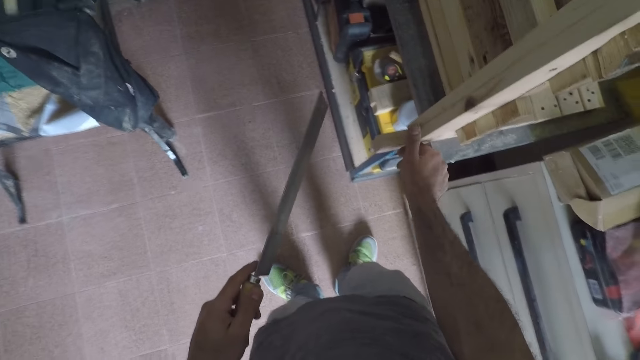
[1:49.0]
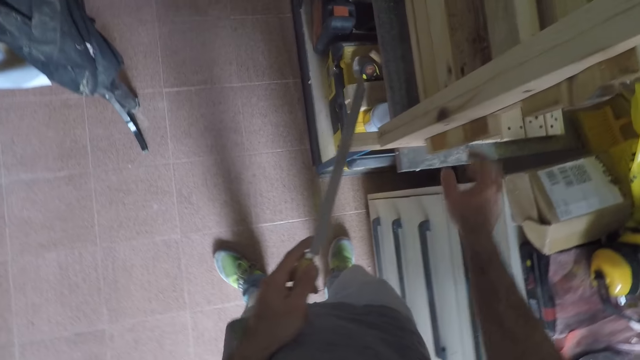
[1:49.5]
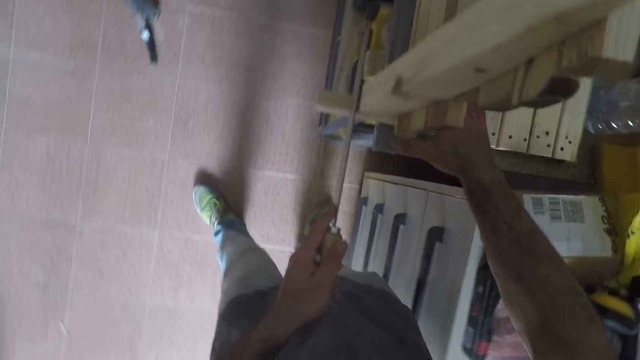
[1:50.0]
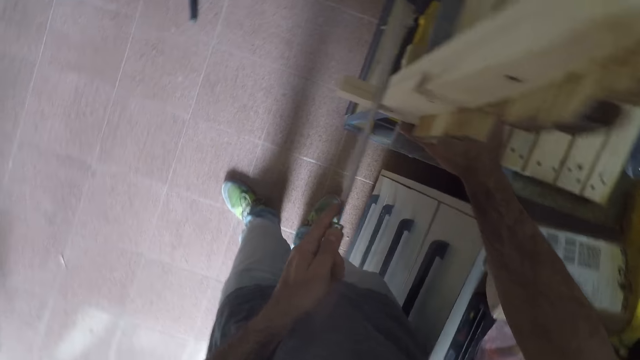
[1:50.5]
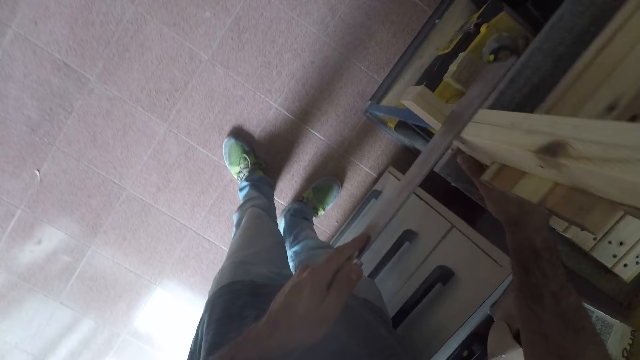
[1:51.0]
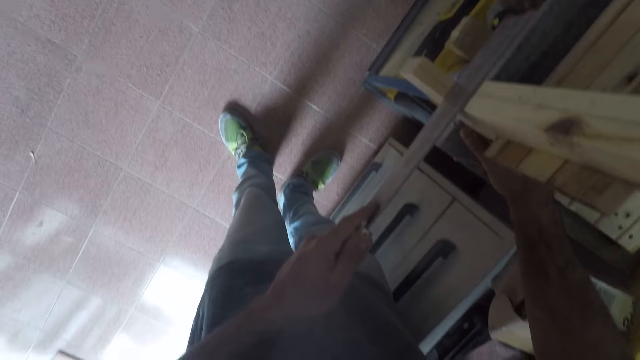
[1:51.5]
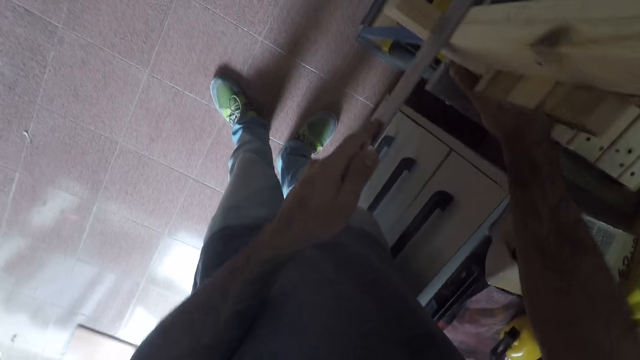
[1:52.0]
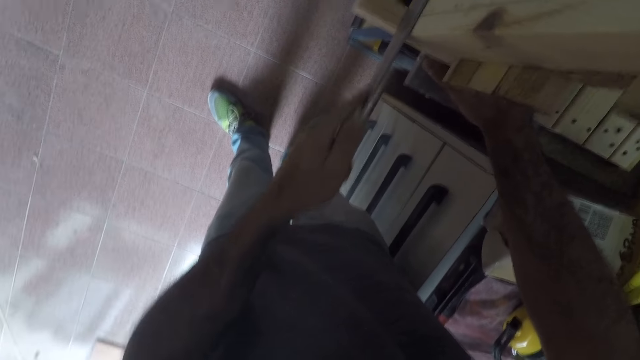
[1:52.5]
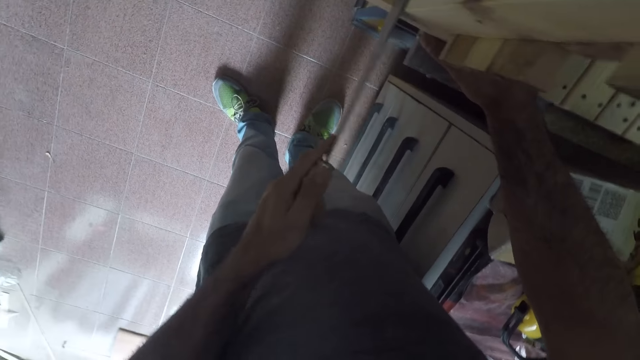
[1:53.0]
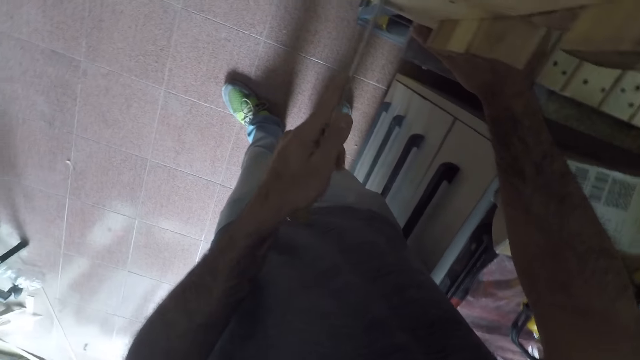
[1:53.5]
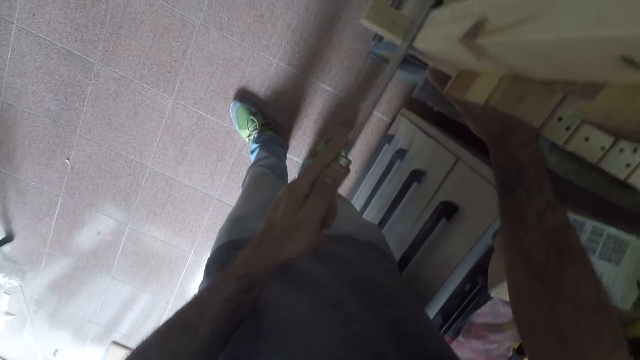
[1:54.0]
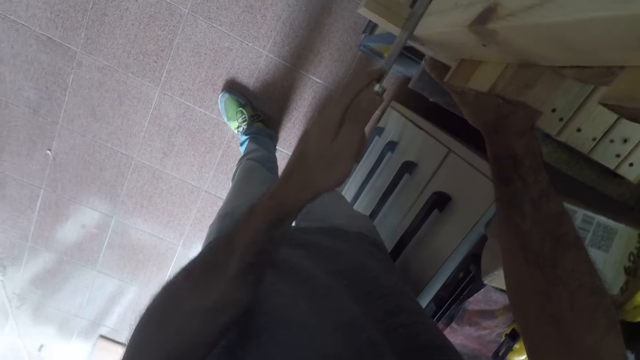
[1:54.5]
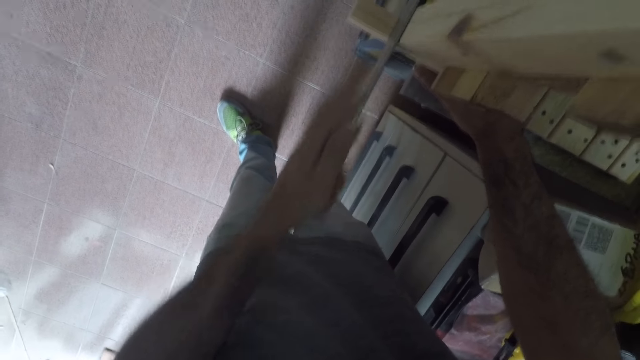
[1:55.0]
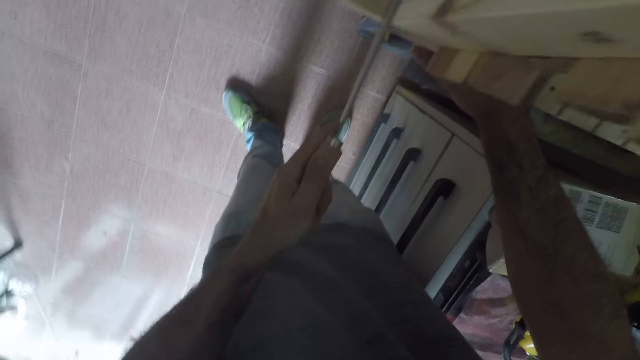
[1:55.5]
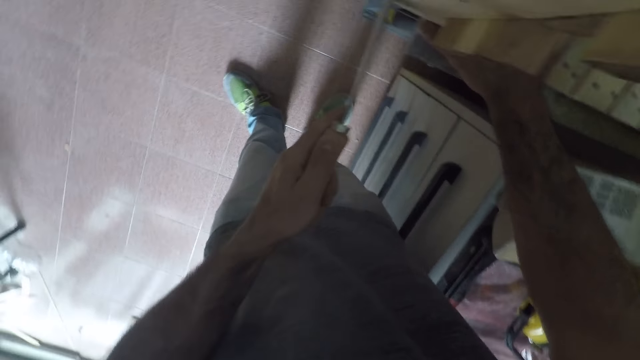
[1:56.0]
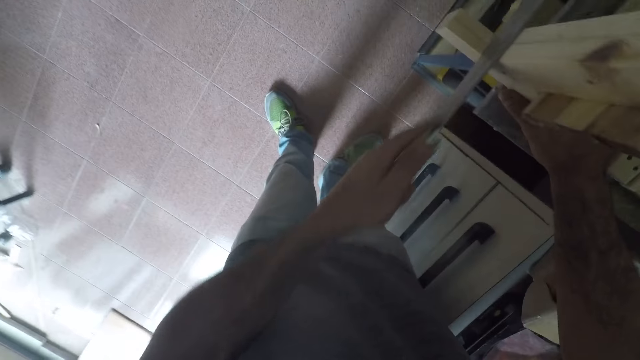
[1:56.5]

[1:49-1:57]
The camera wearer holds the wooden bench. They saw a part of the wooden bench.

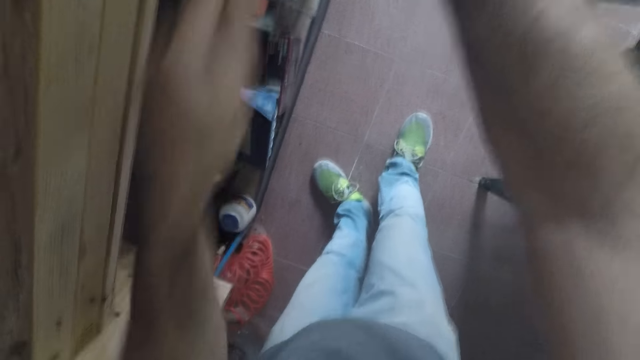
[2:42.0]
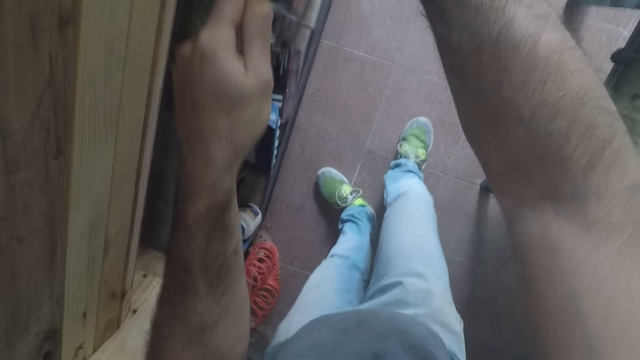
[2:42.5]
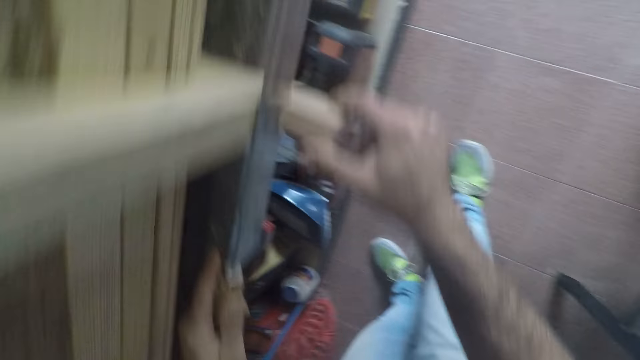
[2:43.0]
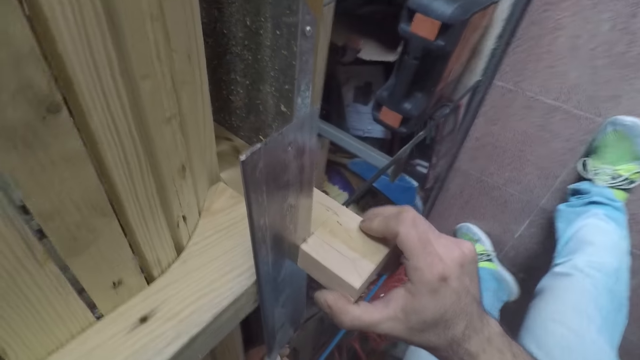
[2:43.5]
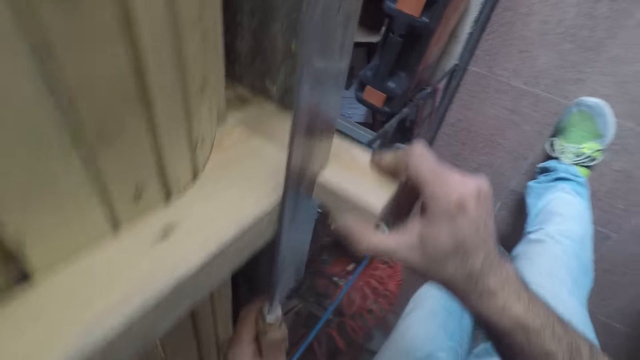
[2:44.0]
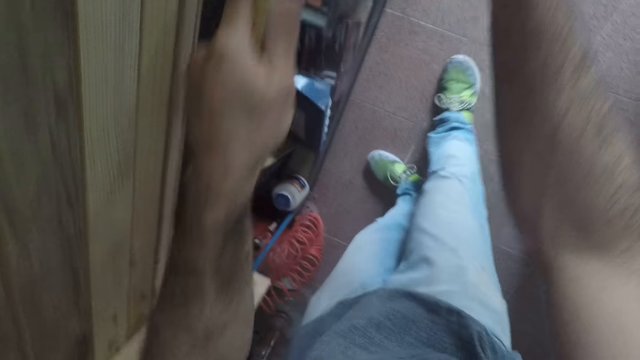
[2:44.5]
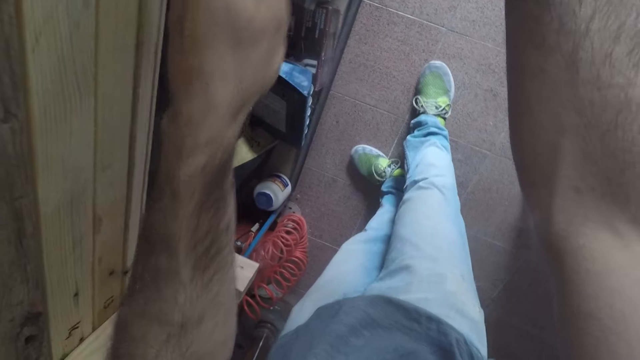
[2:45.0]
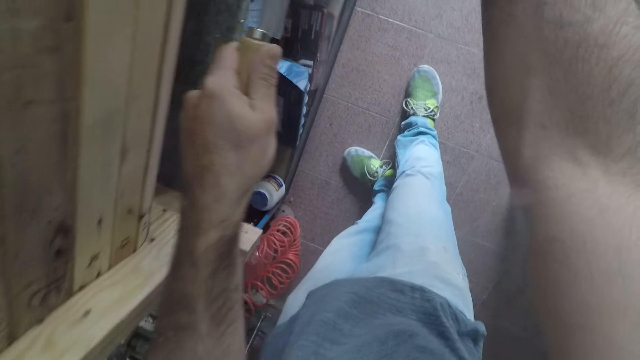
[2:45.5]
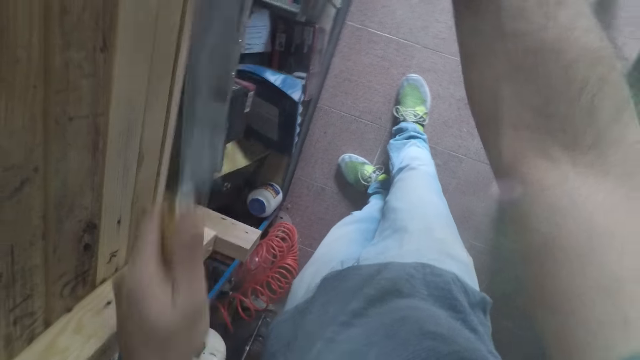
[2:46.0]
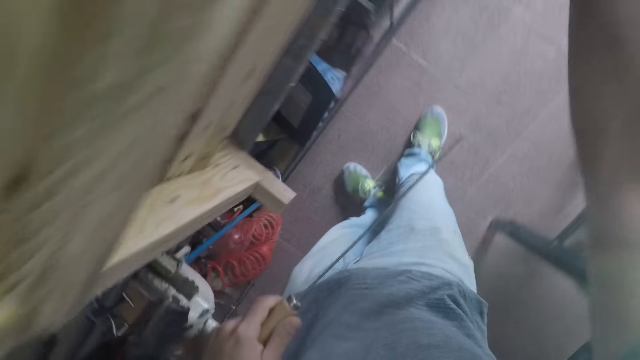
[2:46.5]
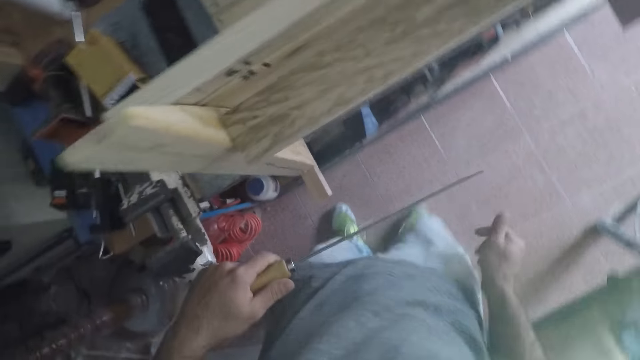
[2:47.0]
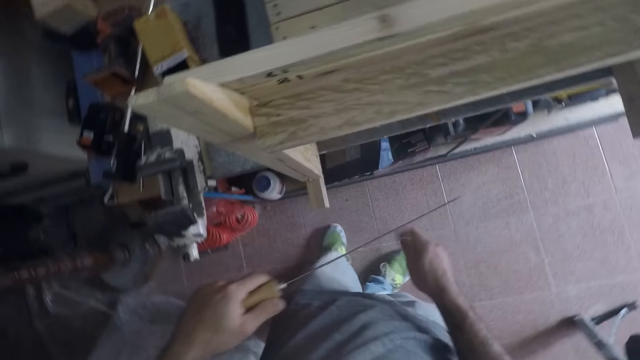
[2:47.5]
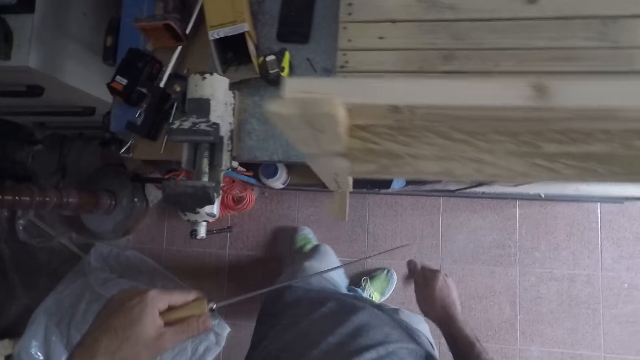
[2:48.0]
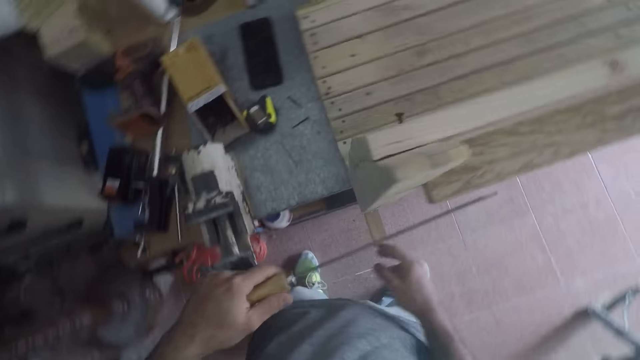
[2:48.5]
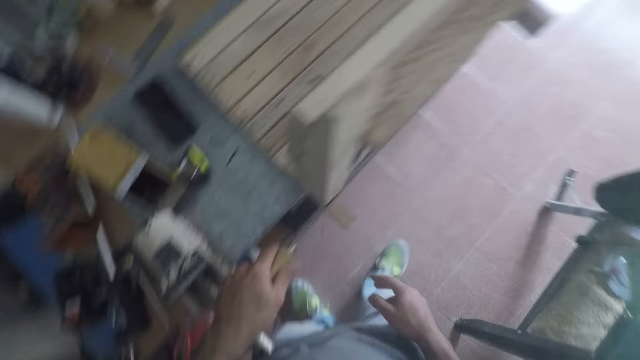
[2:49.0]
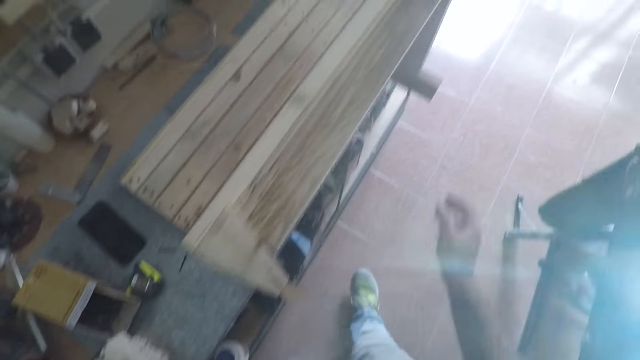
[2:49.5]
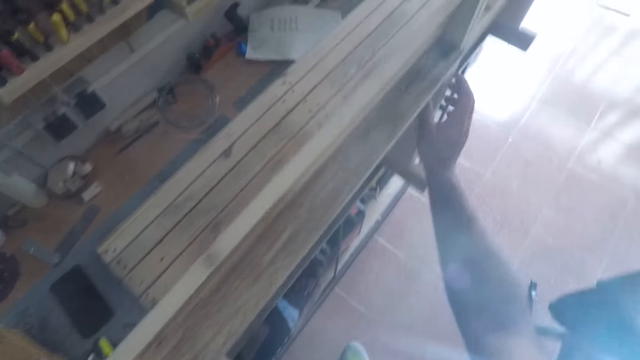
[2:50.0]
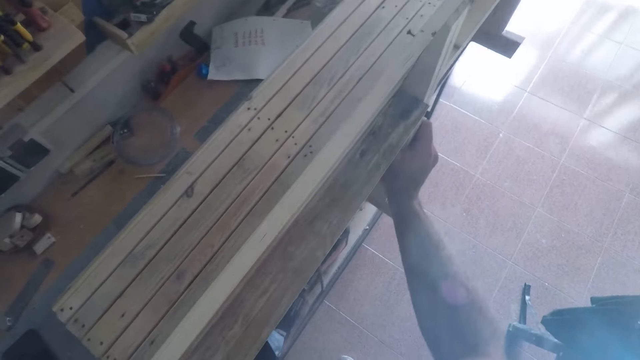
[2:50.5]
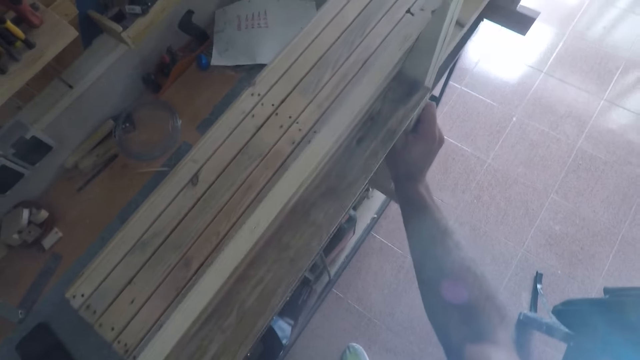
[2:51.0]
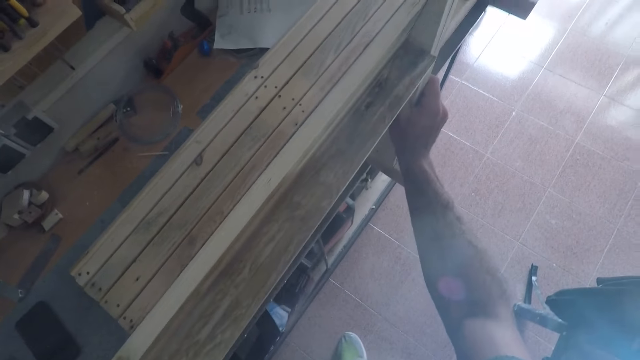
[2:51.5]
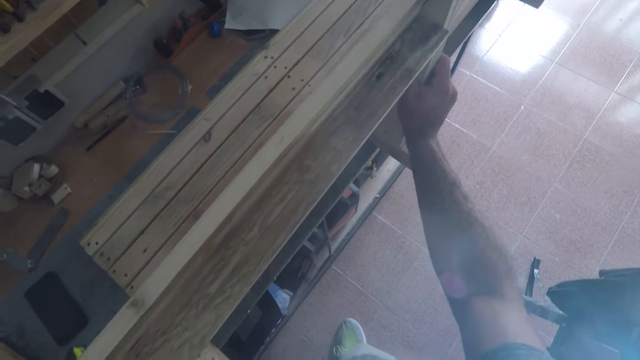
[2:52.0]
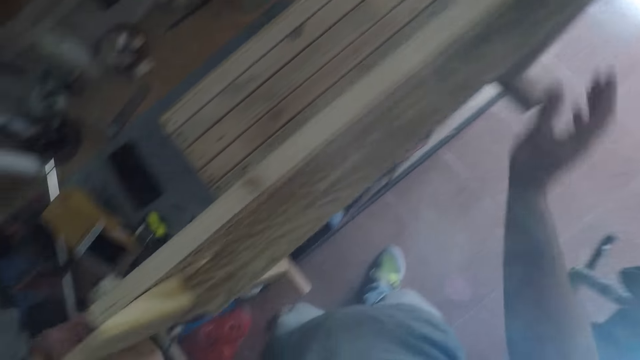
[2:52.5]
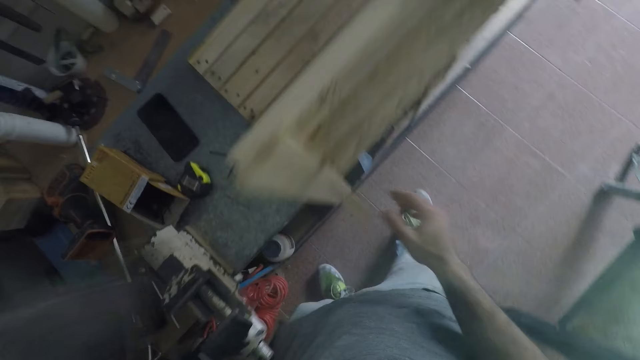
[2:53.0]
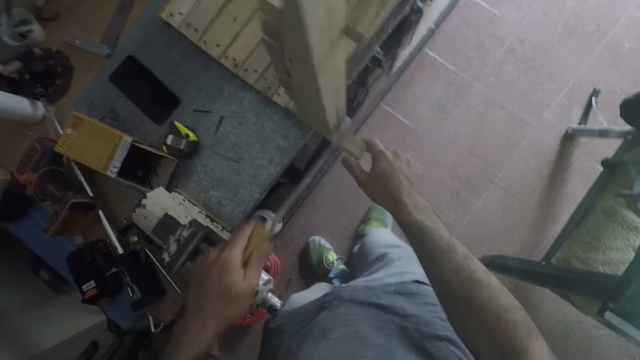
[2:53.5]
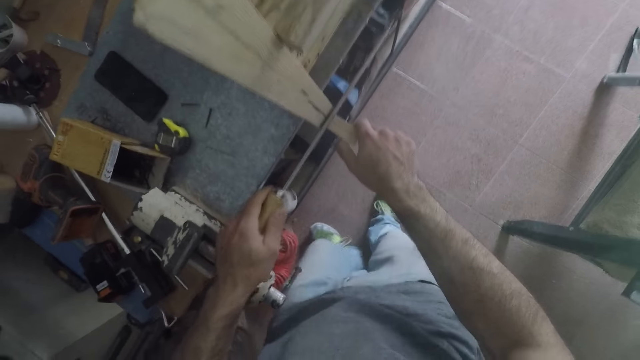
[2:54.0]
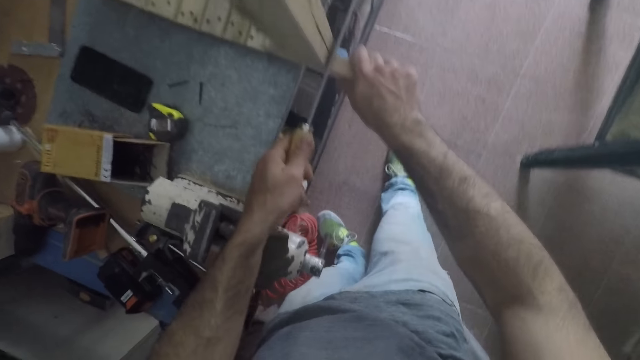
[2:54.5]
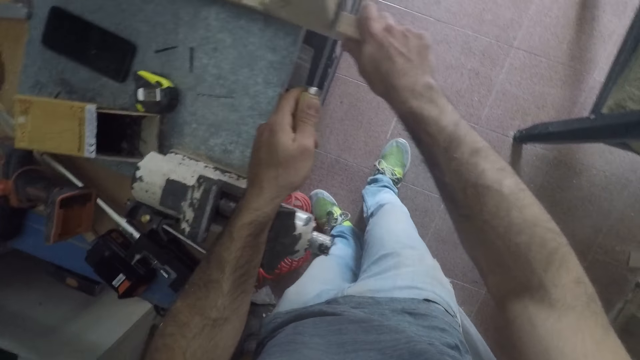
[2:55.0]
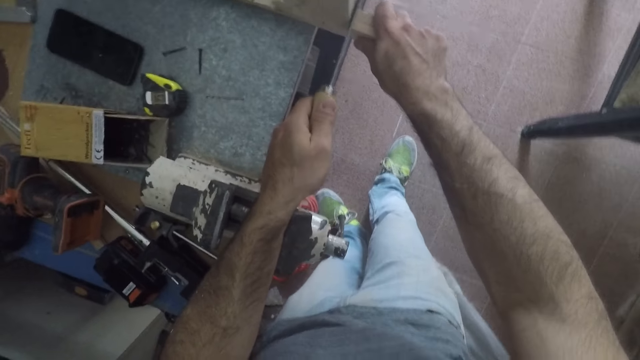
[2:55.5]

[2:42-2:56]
The camera wearer looks at the wood. They cut the wood. They lift the knife. They adjust the wooden bench. They hold the wood. They hold the wooden bench. They put the knife against the wood. They saw another part of the wooden bench.
